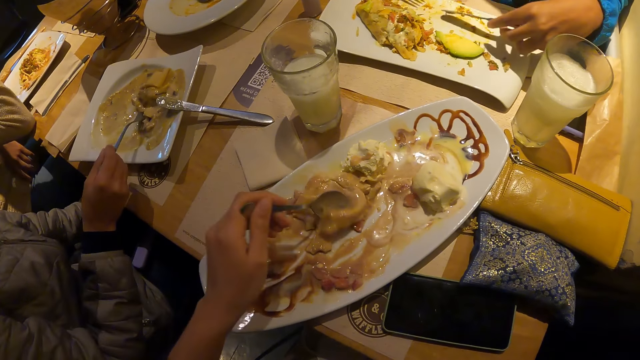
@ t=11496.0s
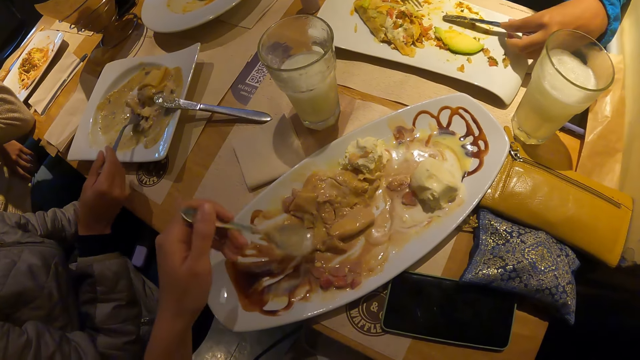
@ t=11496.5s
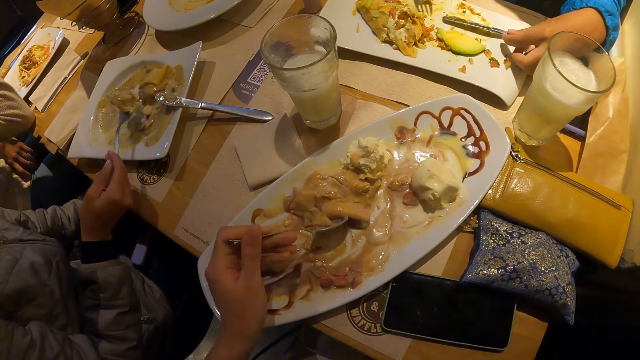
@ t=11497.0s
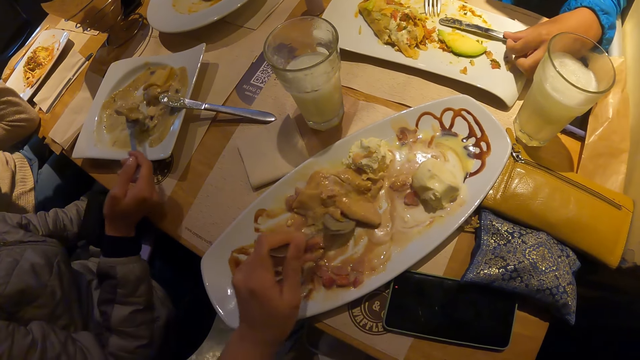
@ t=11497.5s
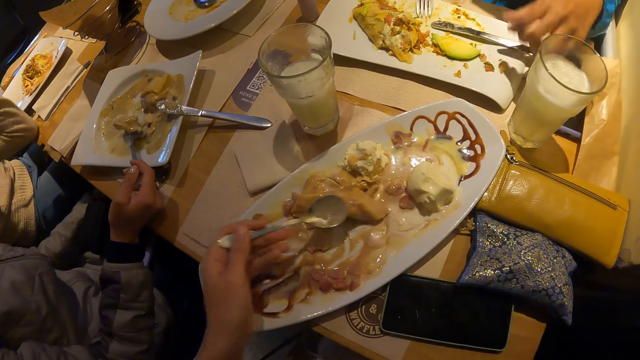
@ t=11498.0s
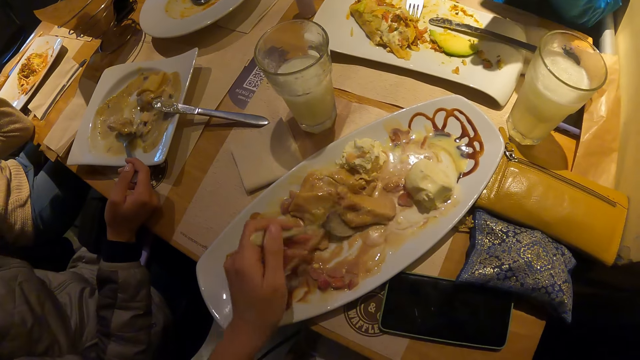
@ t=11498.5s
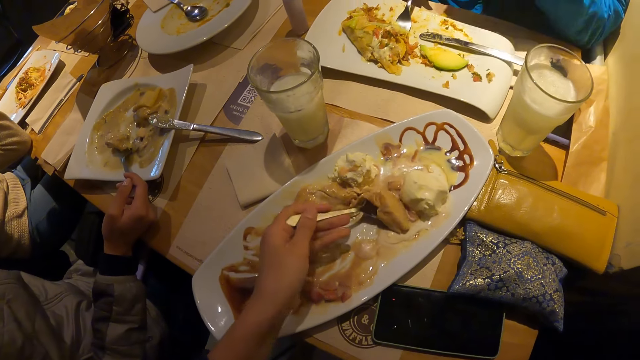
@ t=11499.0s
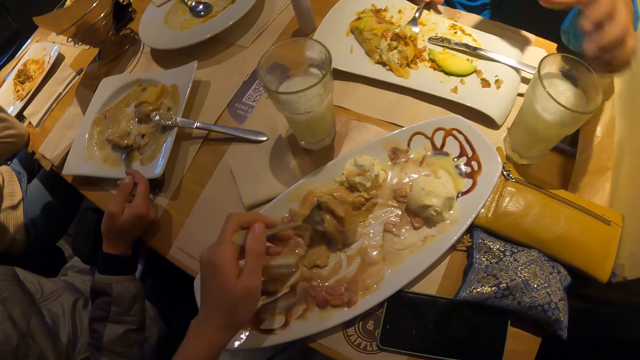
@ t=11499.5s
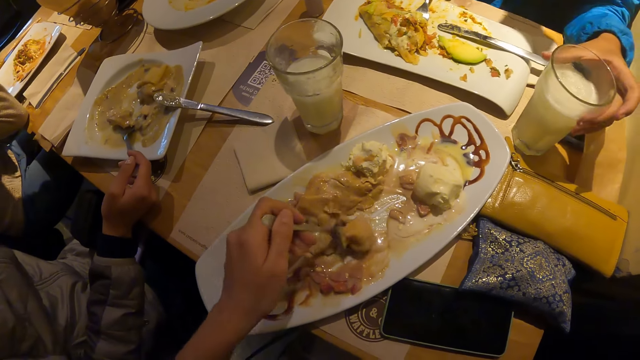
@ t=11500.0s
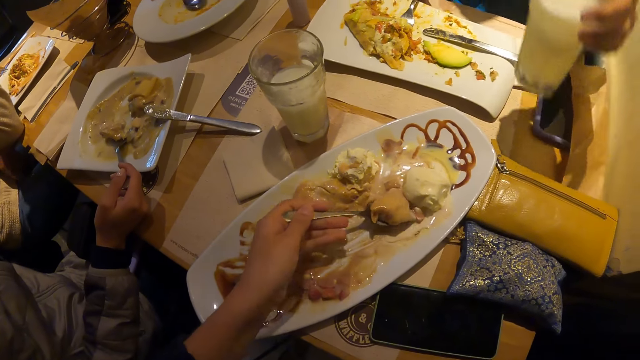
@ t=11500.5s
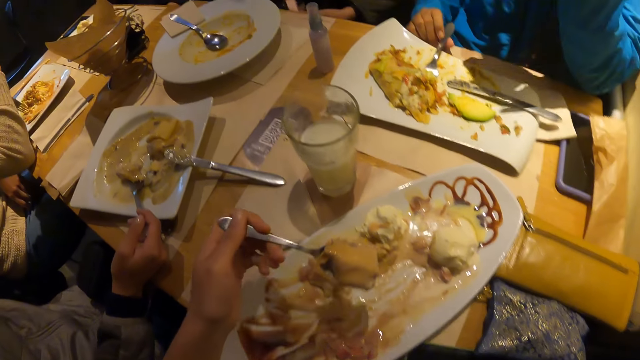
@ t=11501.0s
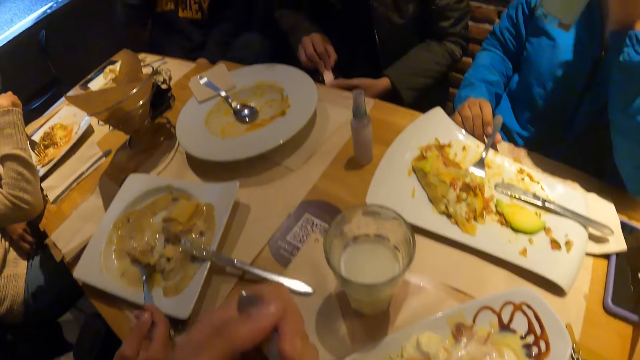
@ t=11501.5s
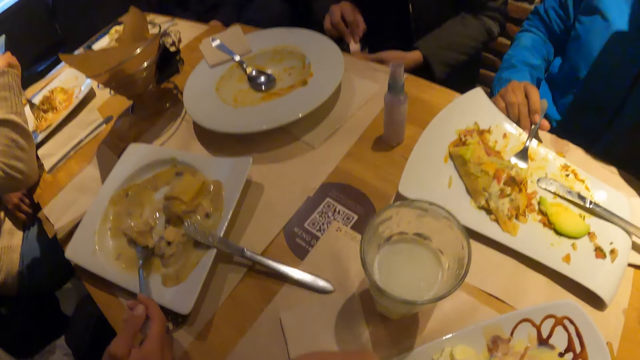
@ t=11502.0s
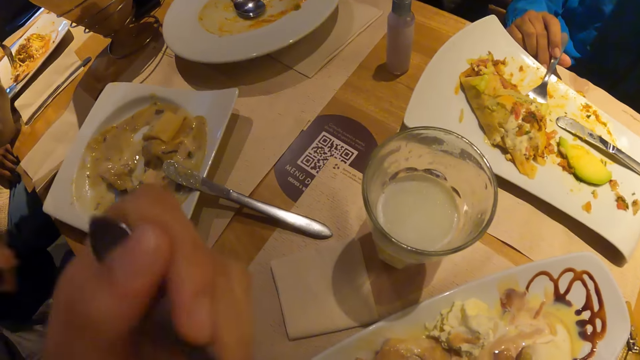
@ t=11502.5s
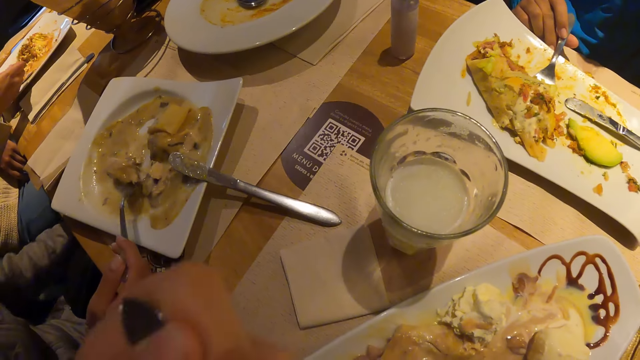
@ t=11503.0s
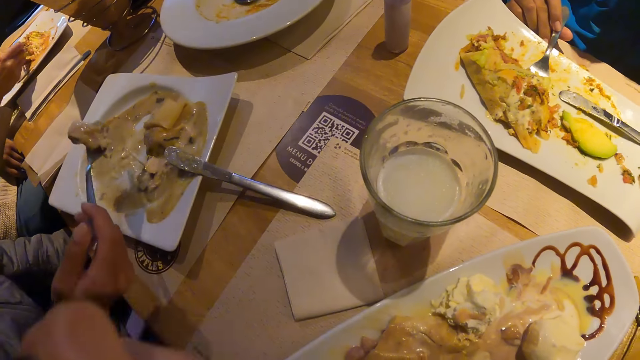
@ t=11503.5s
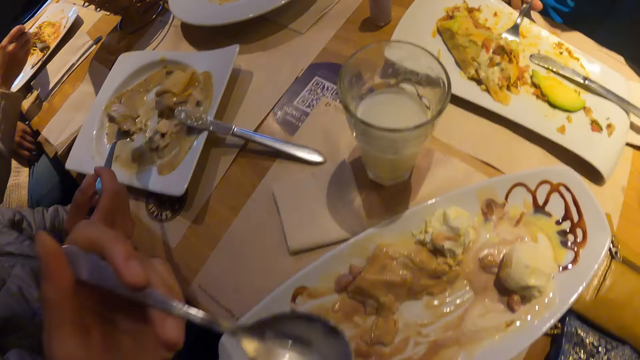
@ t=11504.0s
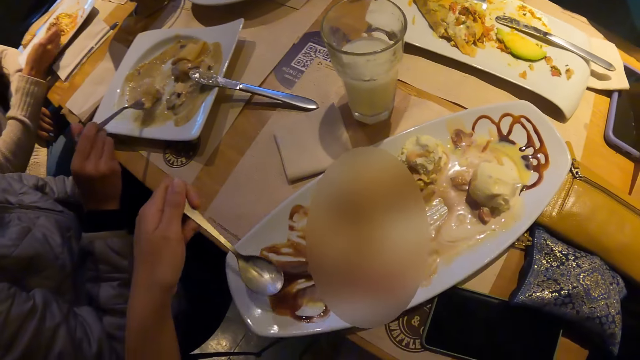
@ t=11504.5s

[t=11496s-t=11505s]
The camera wearer scoops food with a spoon. He eats ice cream on the plate with the spoon in his left hand.

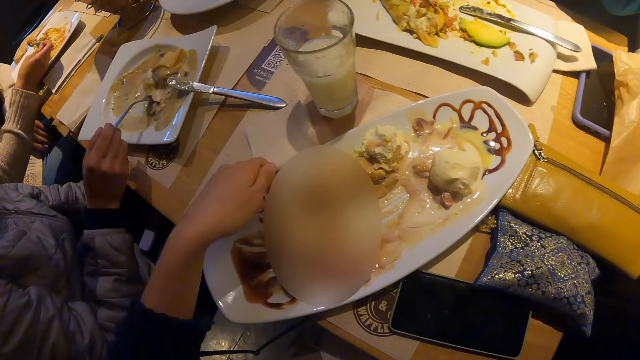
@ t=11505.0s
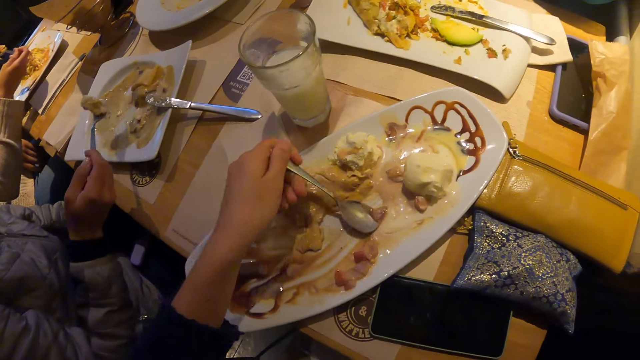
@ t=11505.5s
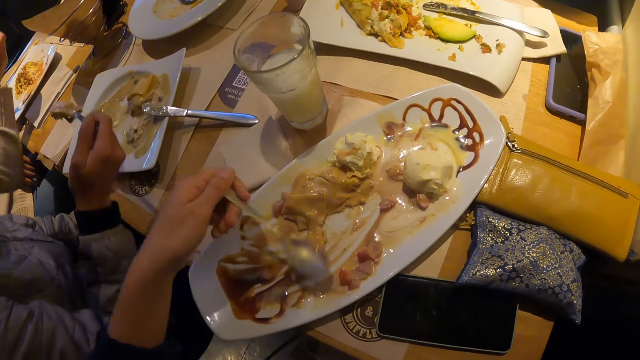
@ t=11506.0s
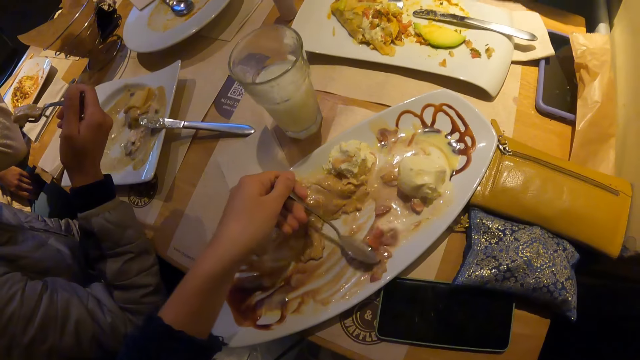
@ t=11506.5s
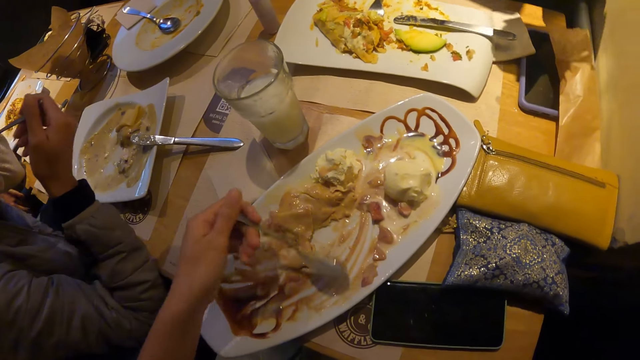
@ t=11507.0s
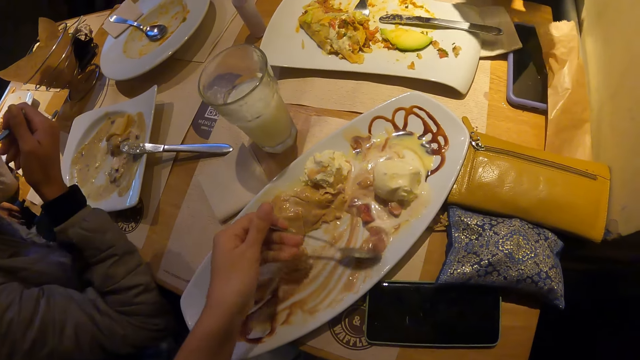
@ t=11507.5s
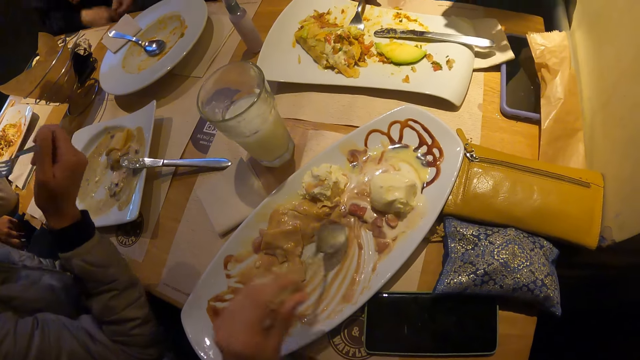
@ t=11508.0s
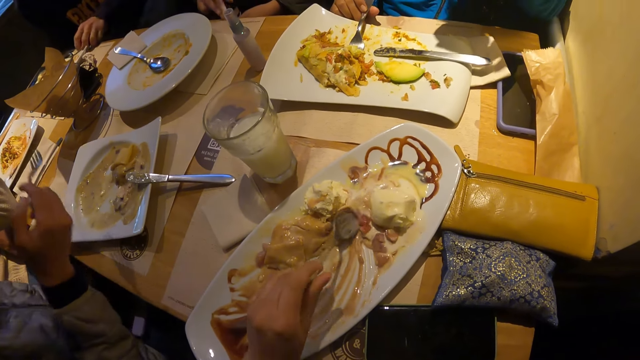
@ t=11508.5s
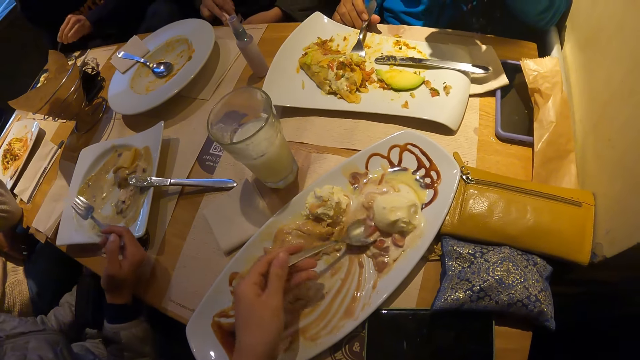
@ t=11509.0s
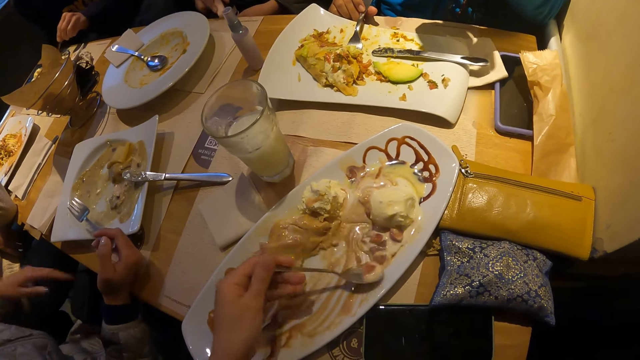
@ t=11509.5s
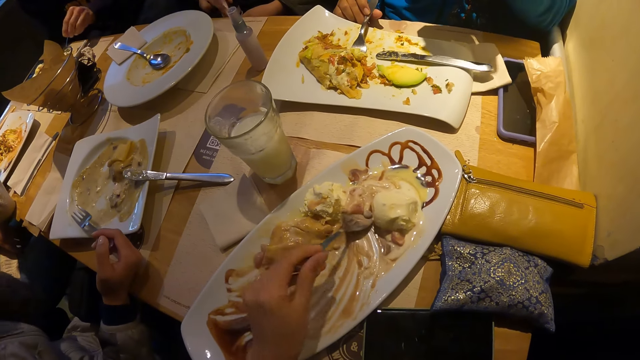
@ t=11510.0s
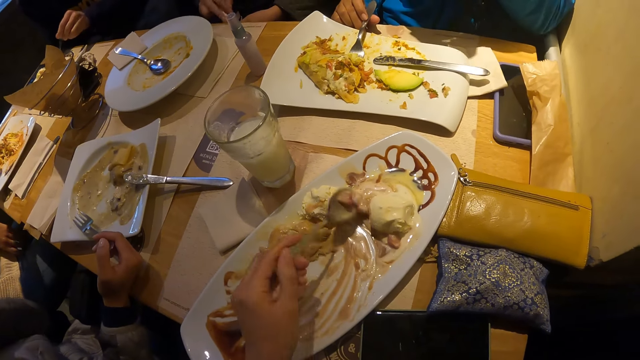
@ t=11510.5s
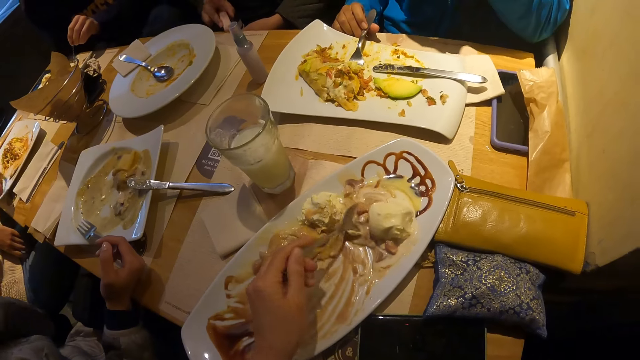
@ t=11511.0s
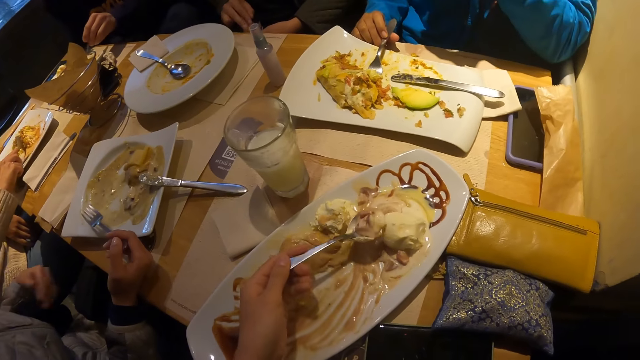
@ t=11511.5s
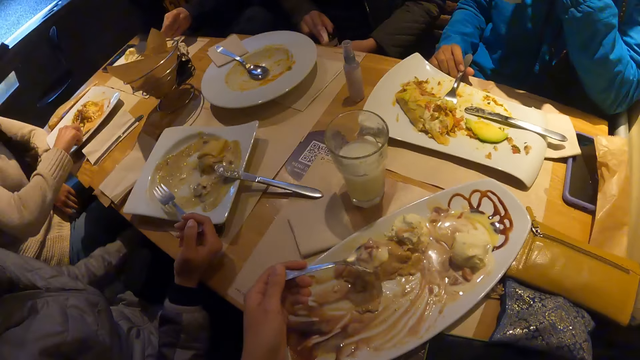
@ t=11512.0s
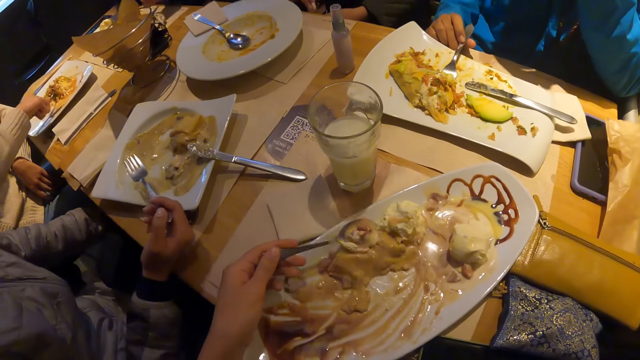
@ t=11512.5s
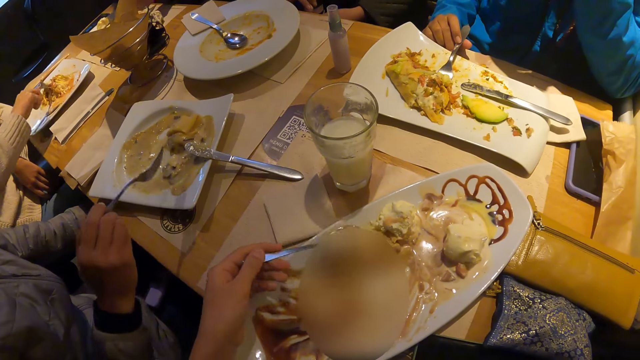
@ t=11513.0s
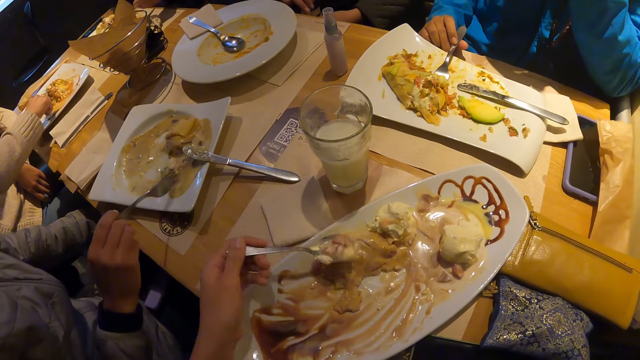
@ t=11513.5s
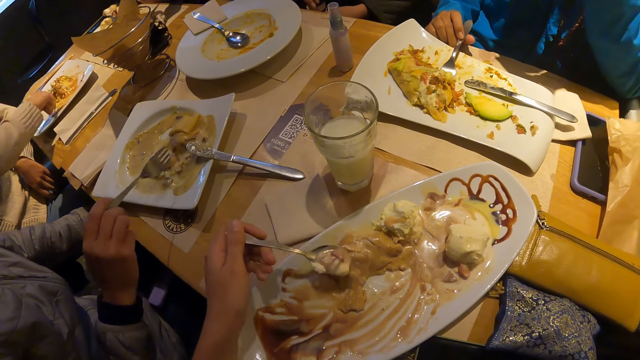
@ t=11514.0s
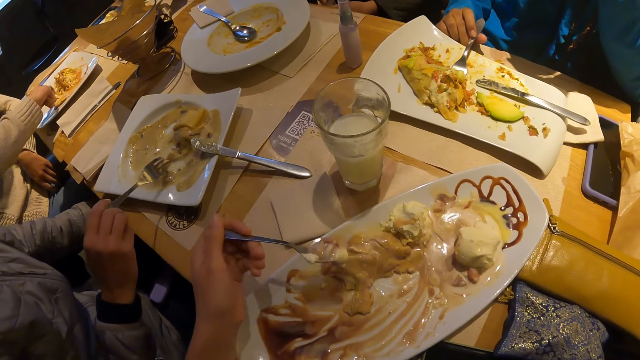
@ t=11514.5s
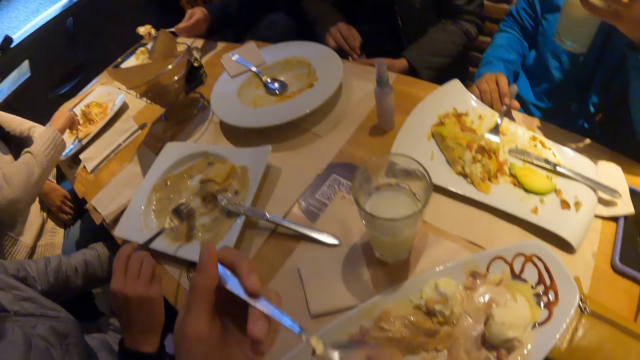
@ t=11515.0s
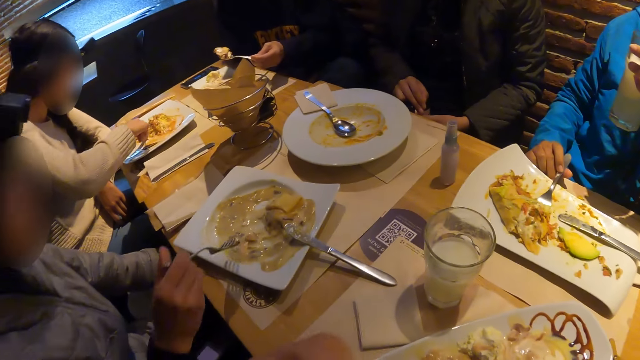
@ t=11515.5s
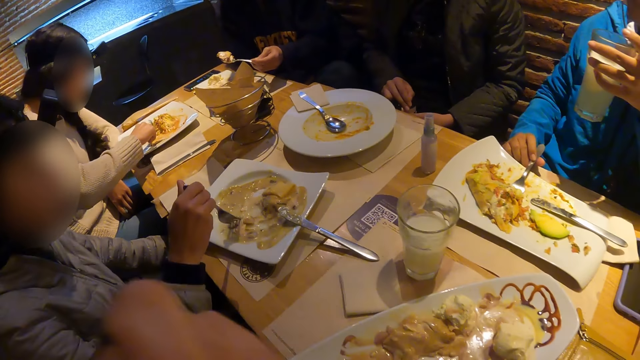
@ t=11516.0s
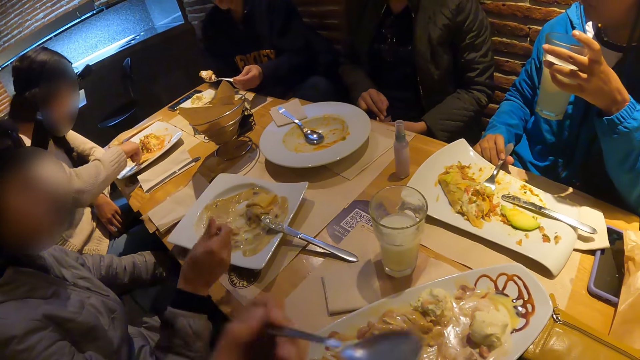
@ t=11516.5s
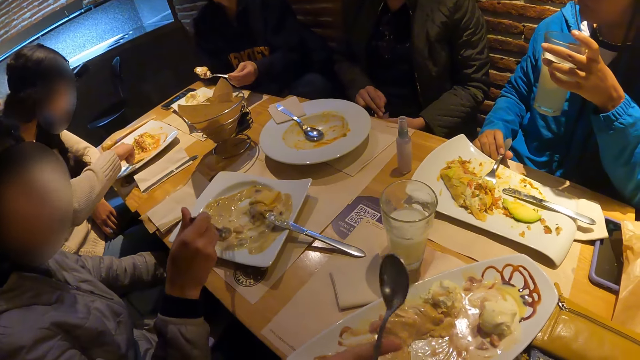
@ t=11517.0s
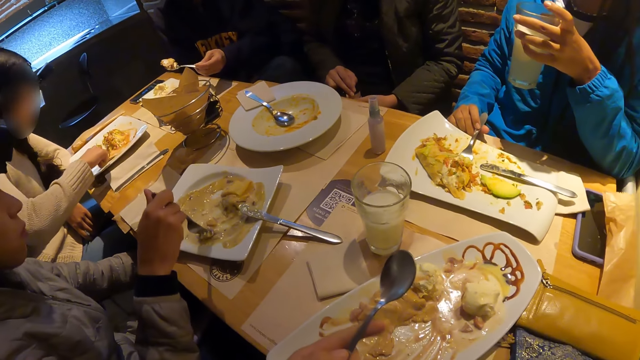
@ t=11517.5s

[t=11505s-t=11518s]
The camera wearer moves food with a spoon. He takes ice cream on the plate with the spoon in his left hand. He eats the ice cream on the plate with the spoon in his left hand.
